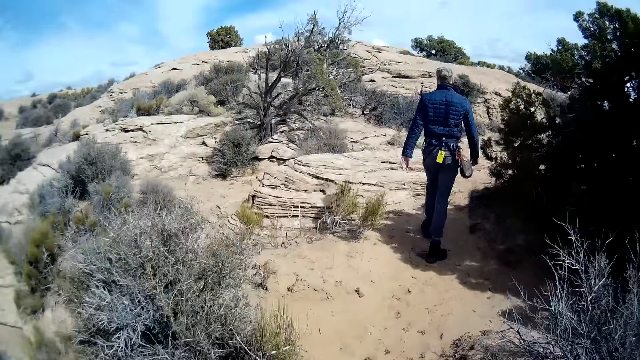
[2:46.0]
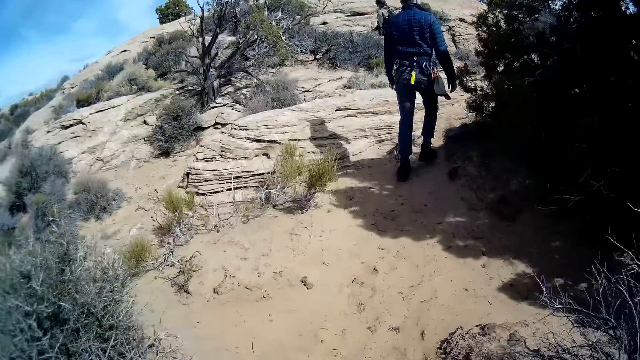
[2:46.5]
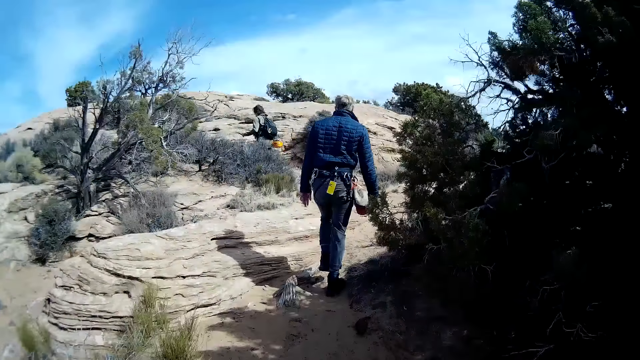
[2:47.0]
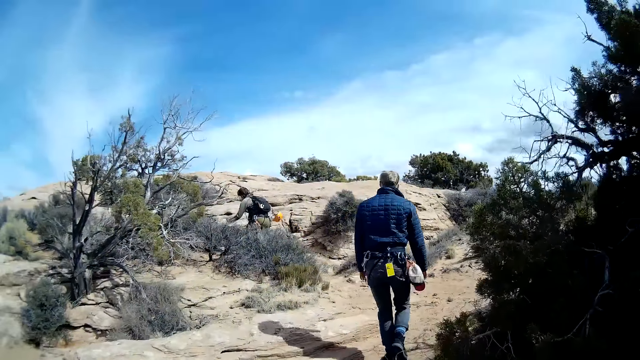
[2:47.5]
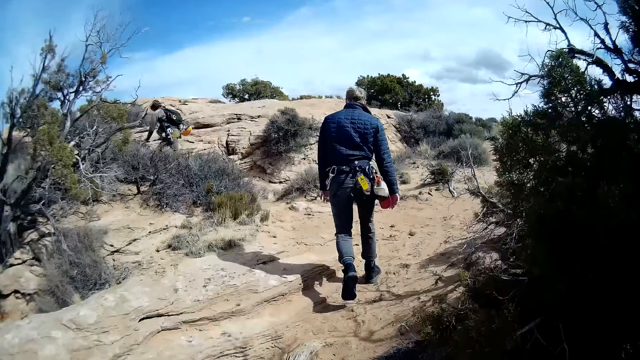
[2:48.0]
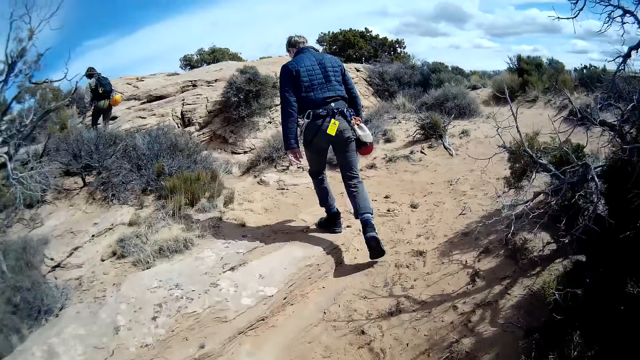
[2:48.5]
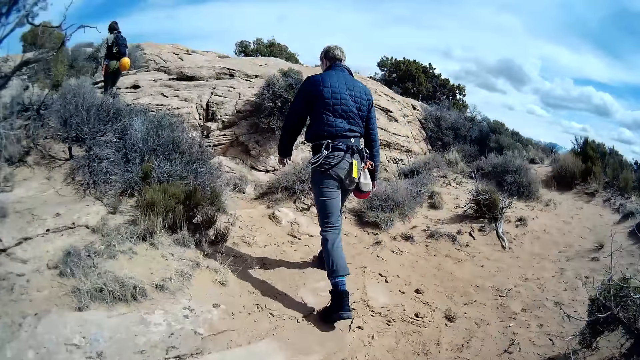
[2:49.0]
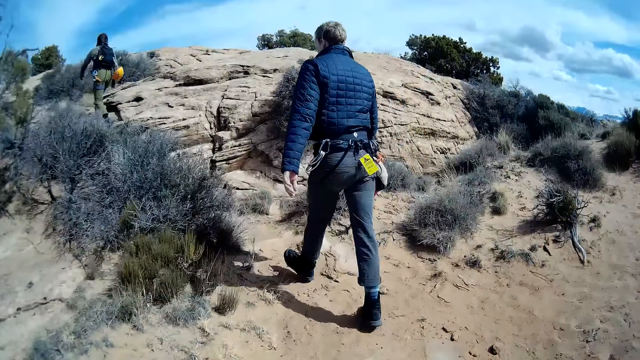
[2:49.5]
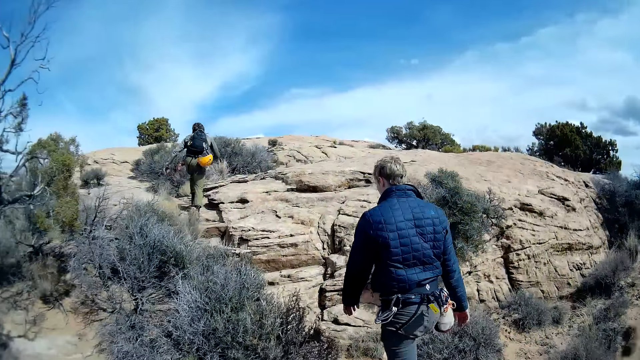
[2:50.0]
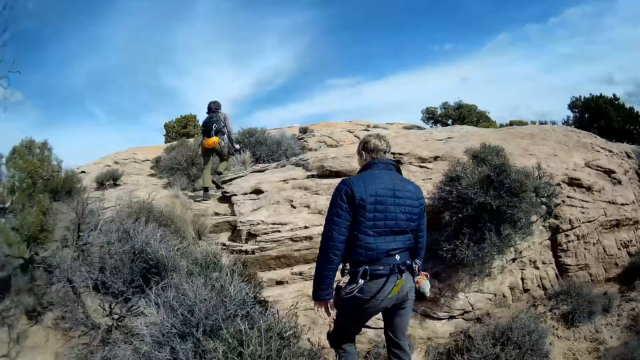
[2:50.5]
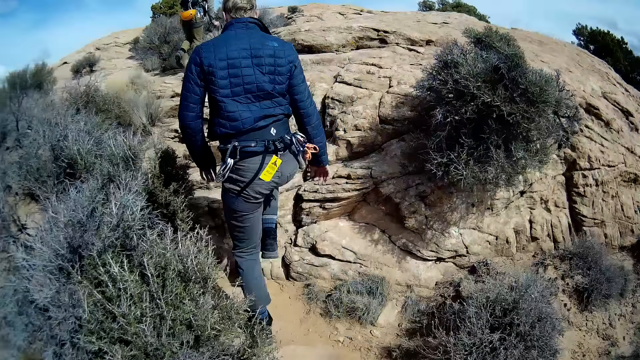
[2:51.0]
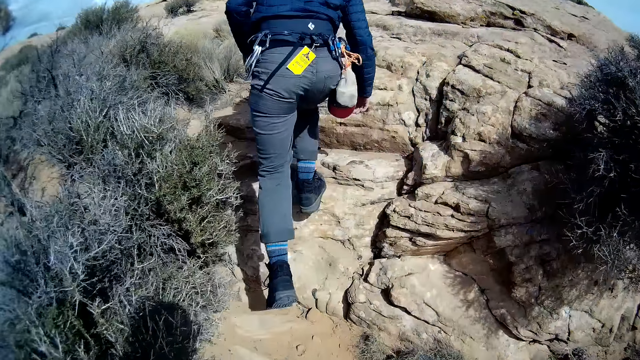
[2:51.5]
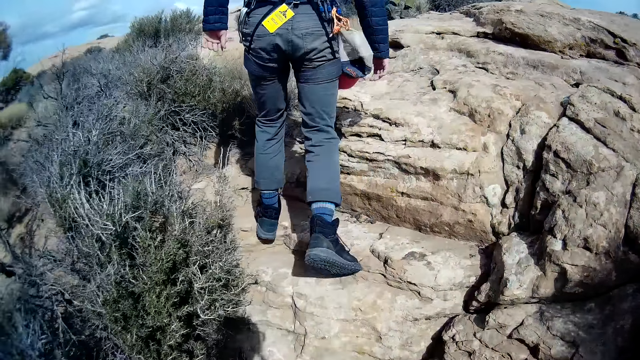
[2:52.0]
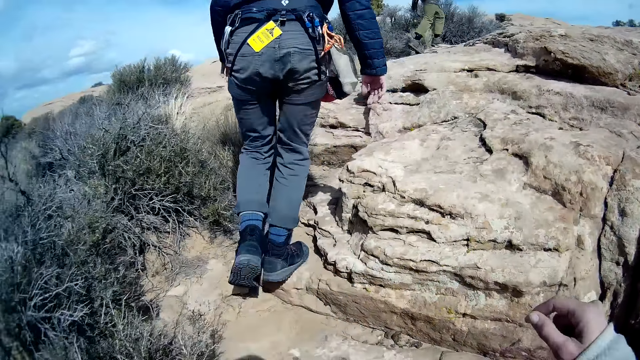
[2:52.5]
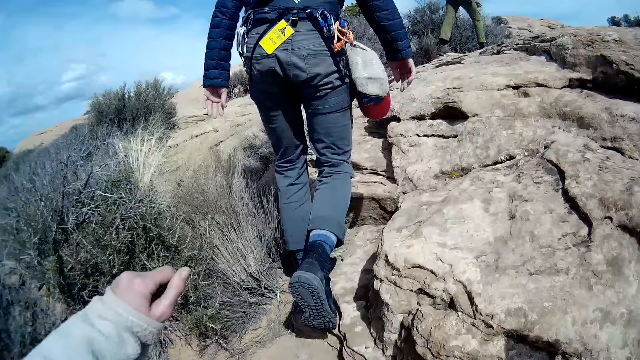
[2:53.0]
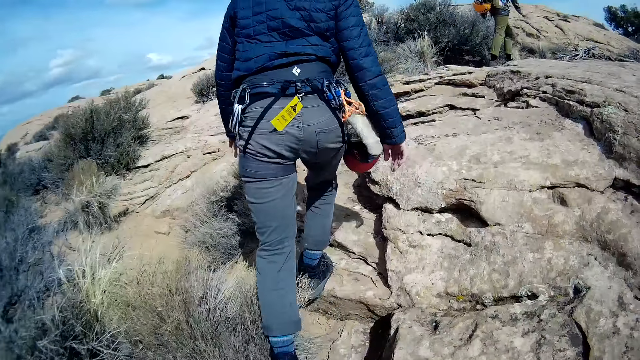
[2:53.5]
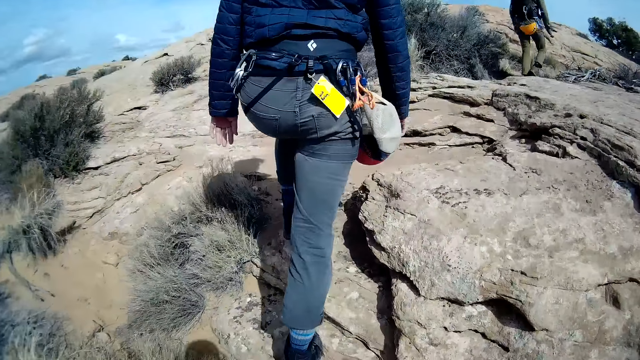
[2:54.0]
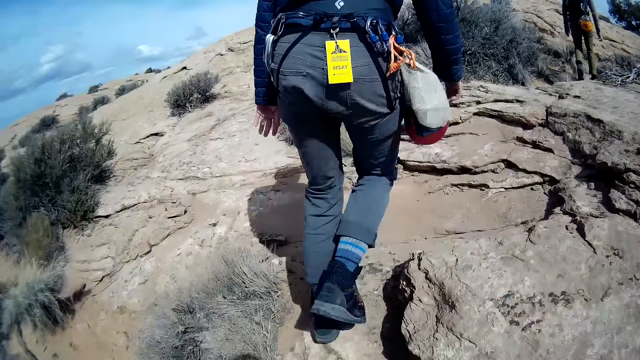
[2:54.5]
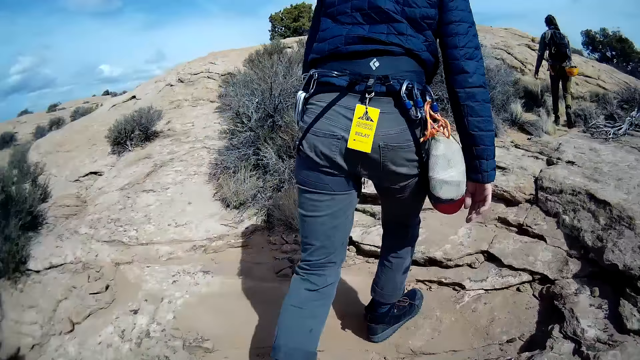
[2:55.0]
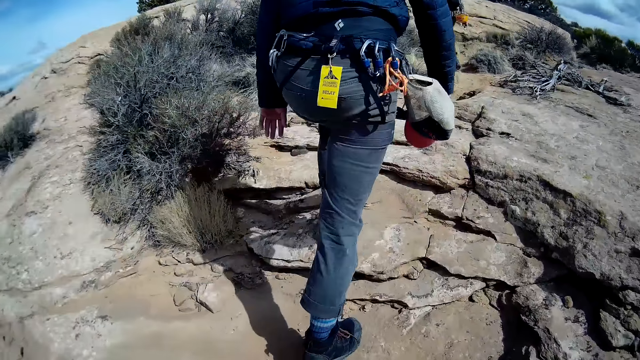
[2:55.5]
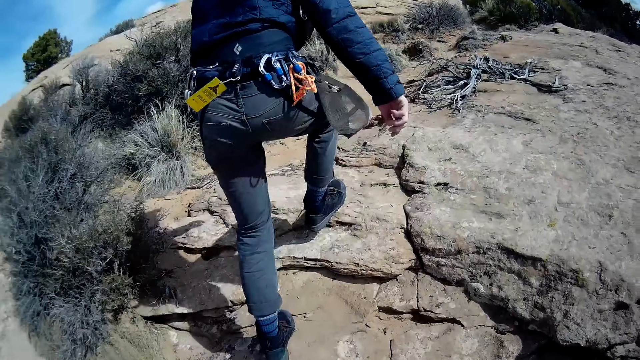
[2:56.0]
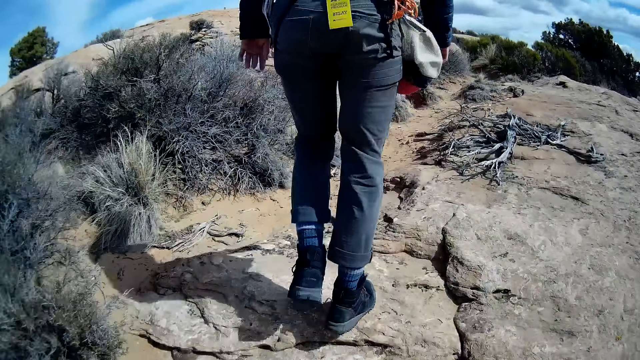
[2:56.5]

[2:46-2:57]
The camera wearer walks on the mountain.

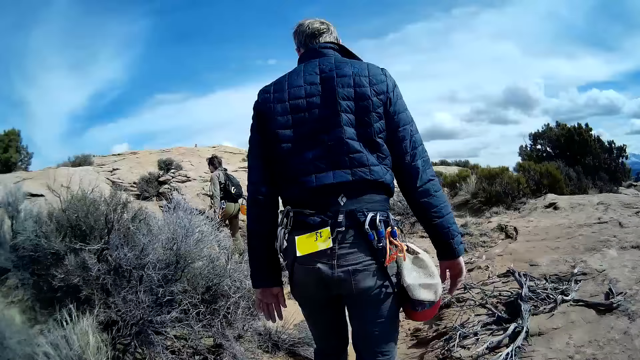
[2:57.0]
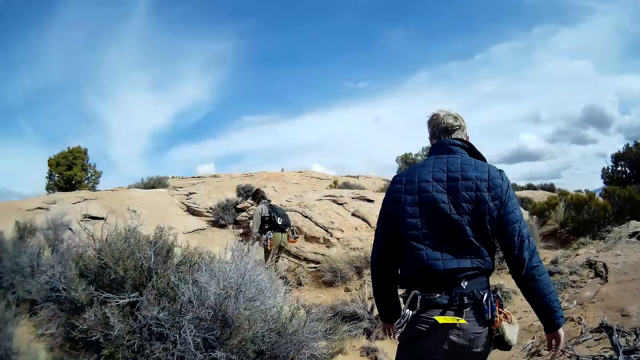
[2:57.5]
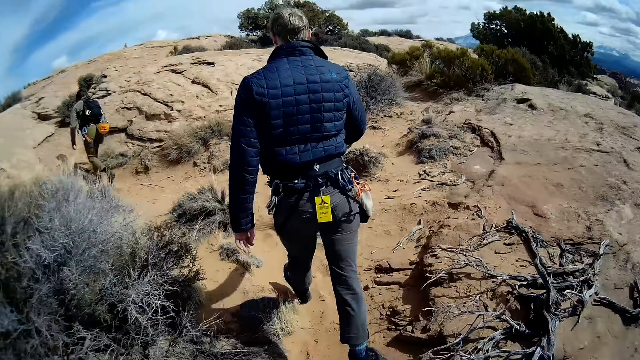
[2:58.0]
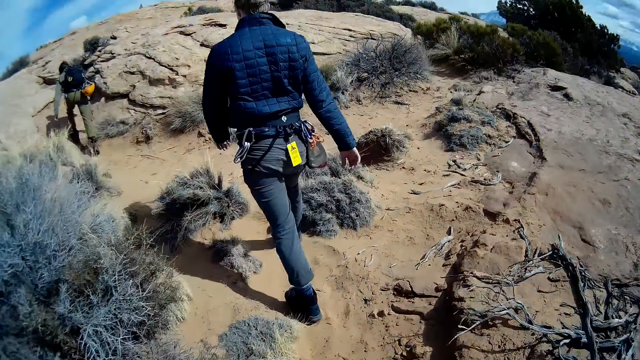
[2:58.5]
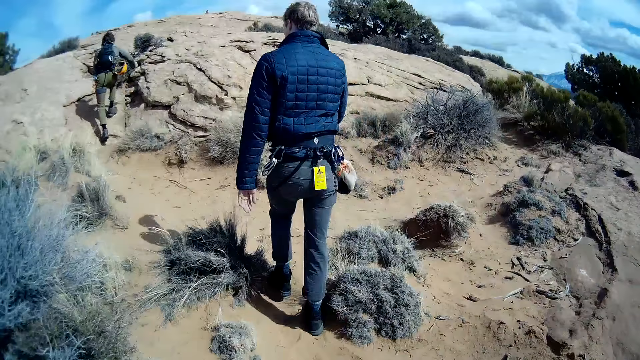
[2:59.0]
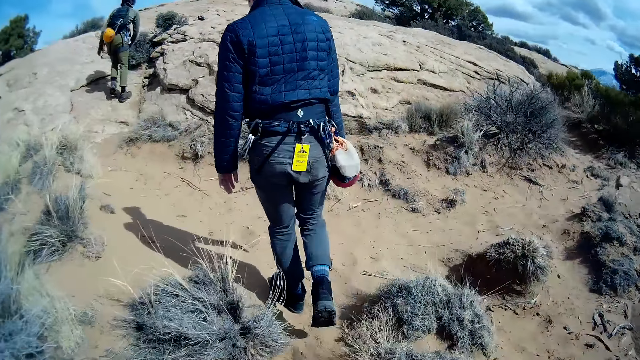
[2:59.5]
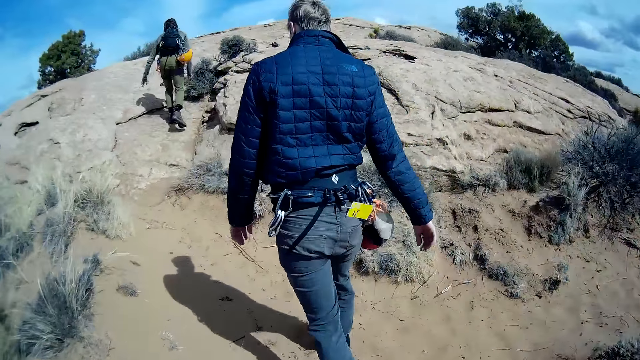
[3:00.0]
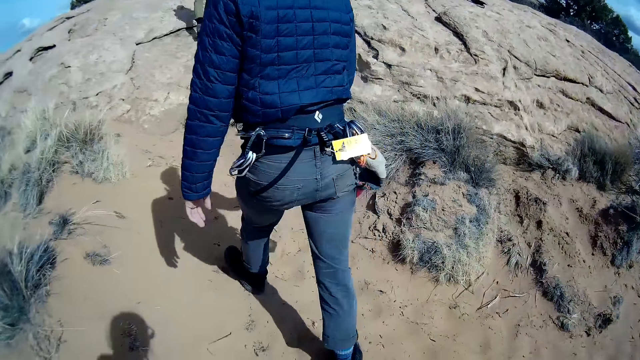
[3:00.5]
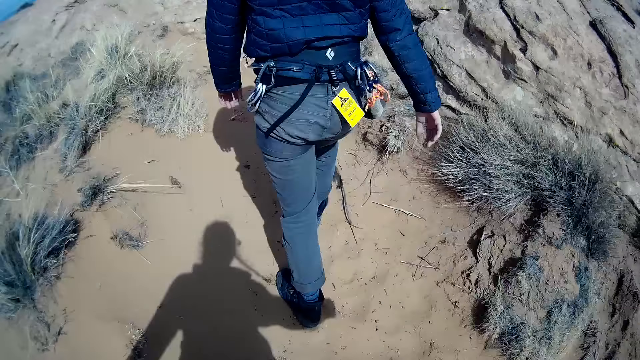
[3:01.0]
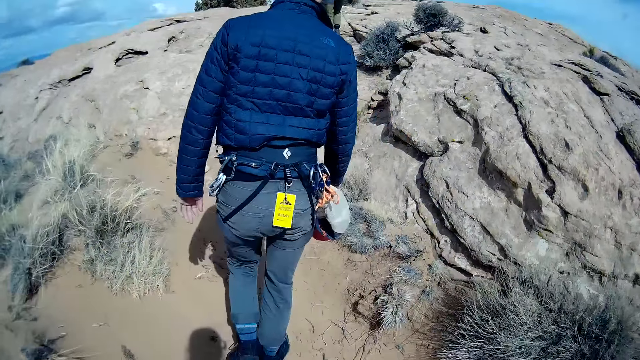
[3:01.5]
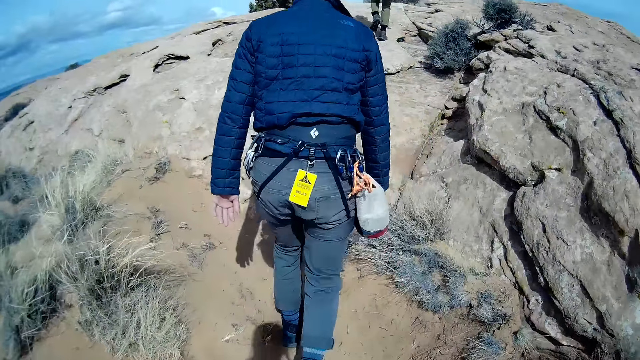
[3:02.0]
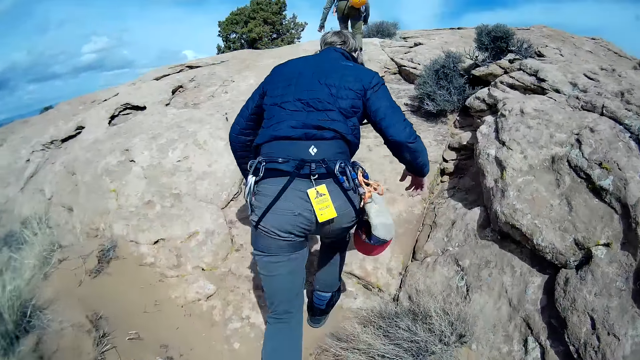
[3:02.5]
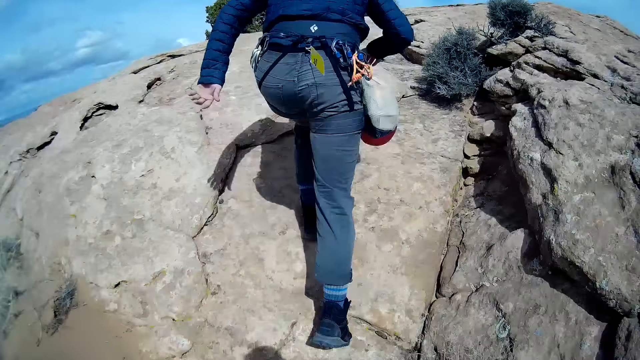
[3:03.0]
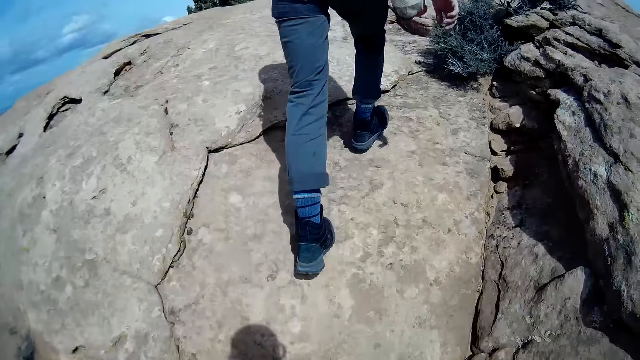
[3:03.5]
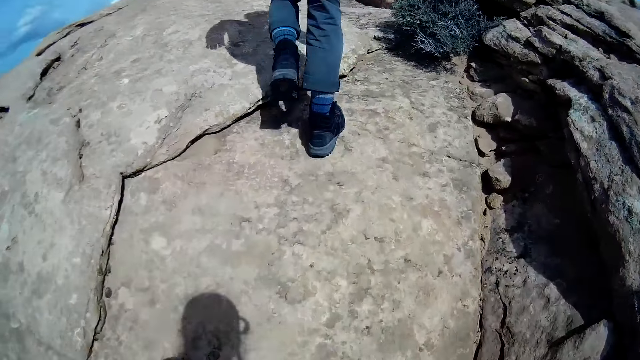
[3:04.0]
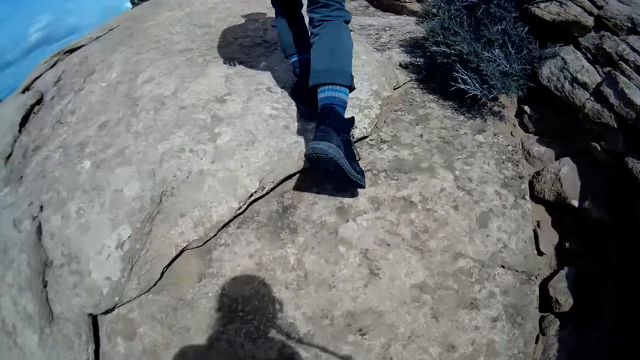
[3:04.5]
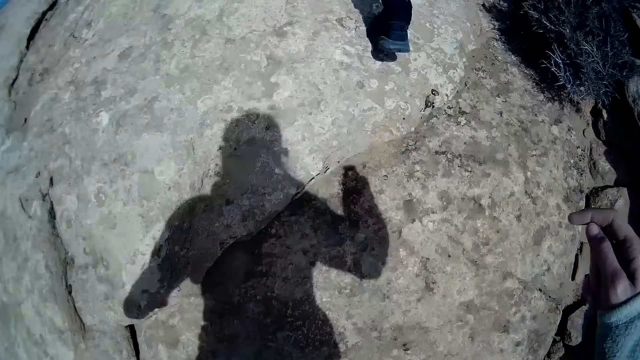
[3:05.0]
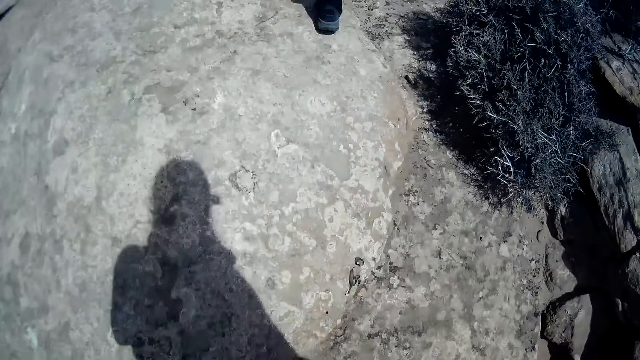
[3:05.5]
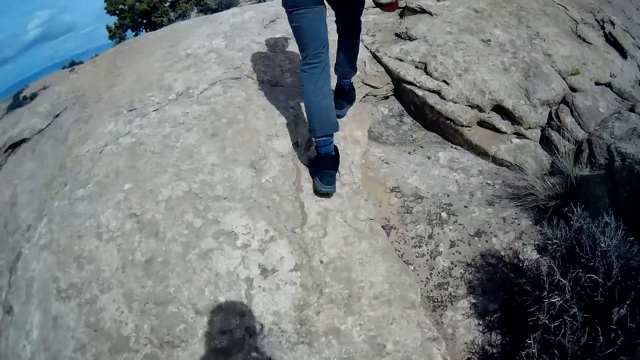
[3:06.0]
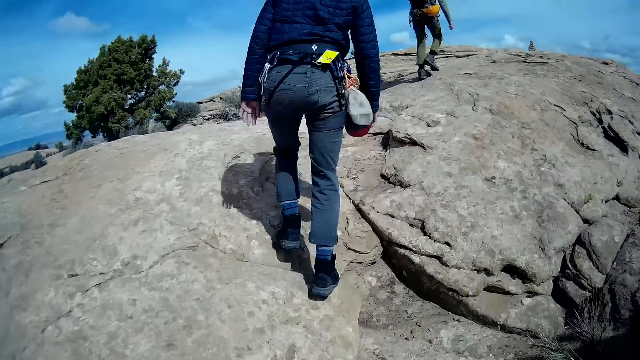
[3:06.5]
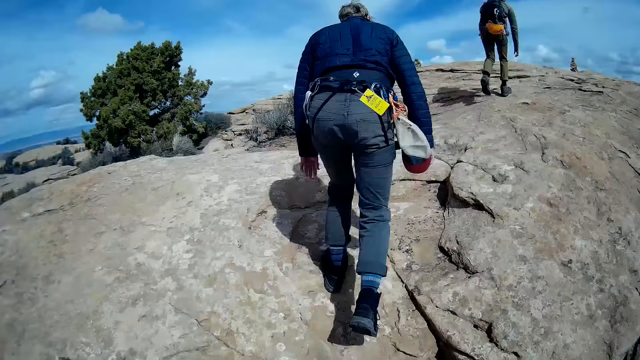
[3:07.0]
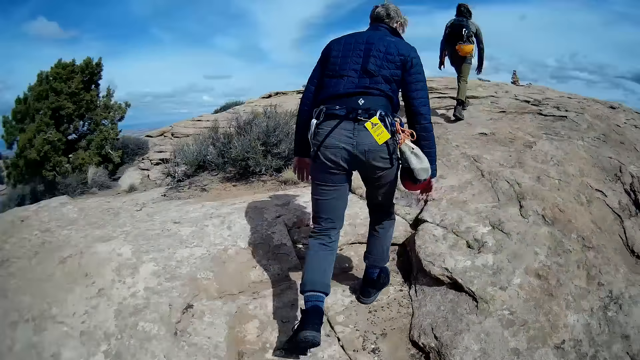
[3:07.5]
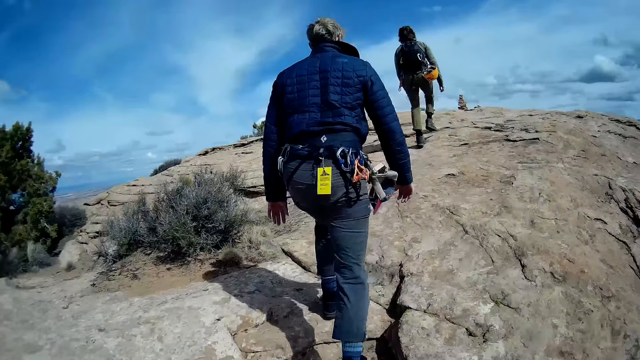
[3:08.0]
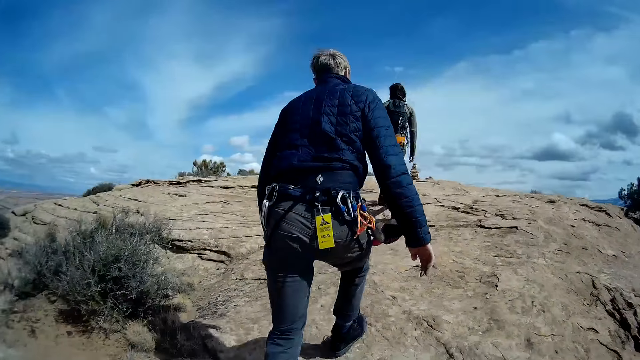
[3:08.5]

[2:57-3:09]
The camera wearer walks on the stones.
